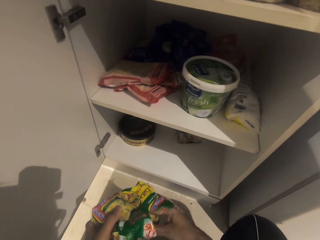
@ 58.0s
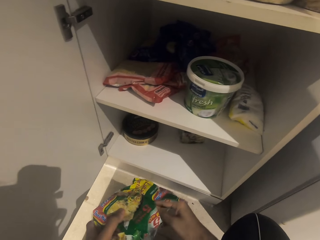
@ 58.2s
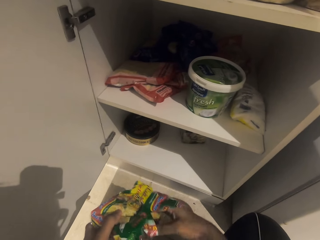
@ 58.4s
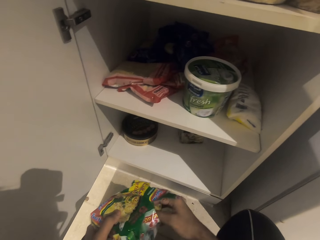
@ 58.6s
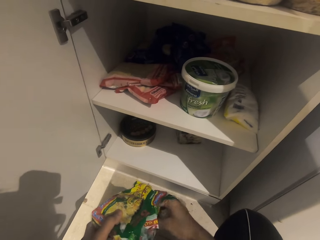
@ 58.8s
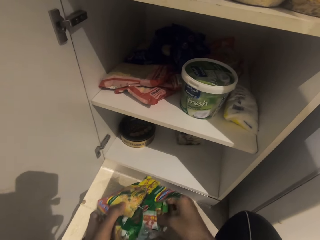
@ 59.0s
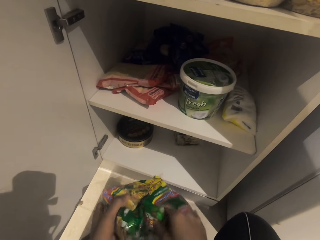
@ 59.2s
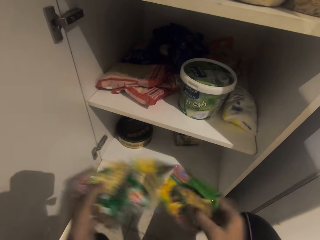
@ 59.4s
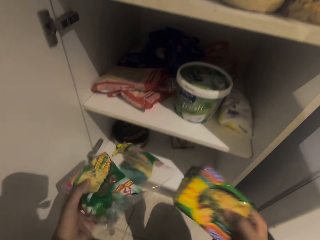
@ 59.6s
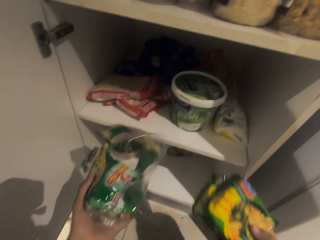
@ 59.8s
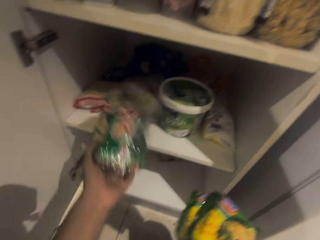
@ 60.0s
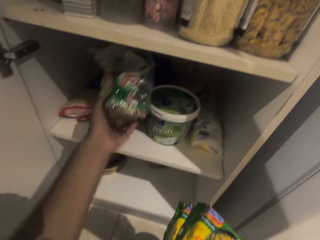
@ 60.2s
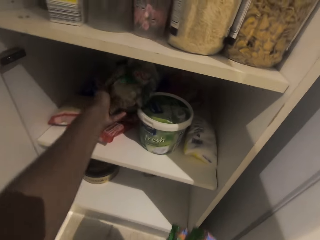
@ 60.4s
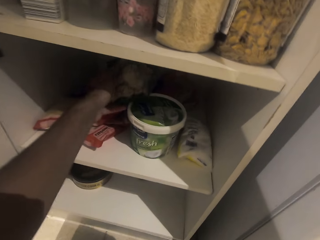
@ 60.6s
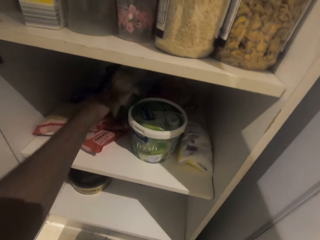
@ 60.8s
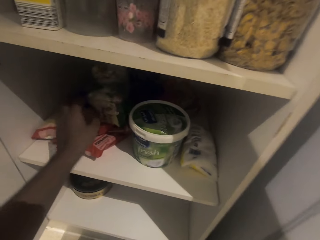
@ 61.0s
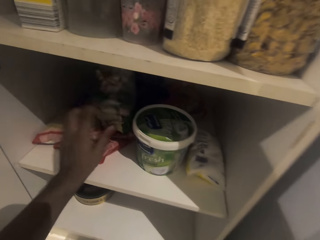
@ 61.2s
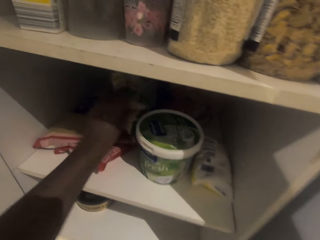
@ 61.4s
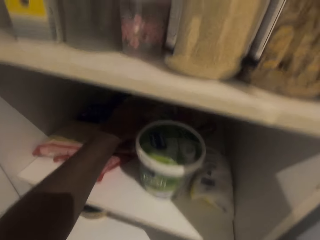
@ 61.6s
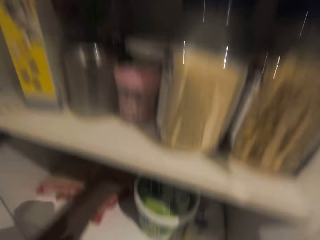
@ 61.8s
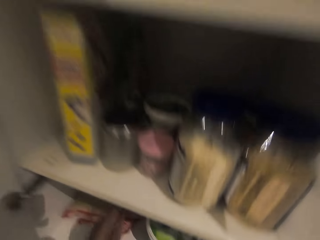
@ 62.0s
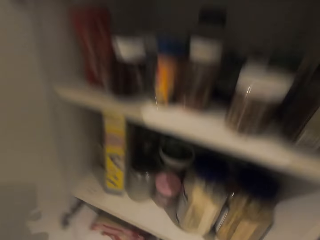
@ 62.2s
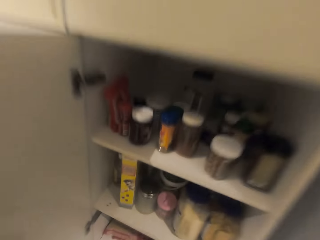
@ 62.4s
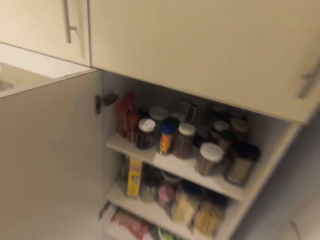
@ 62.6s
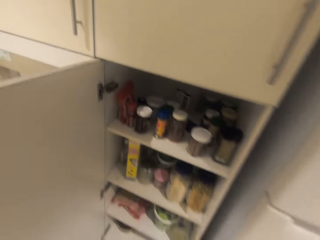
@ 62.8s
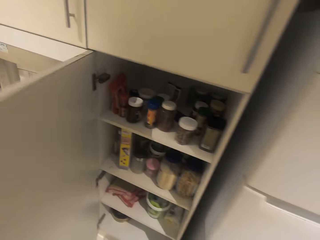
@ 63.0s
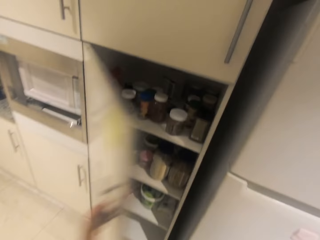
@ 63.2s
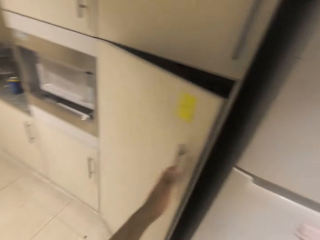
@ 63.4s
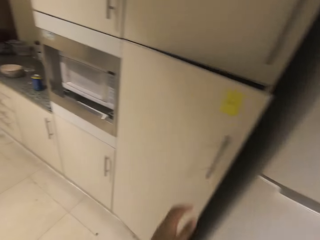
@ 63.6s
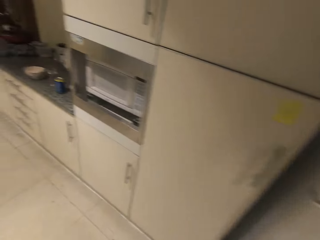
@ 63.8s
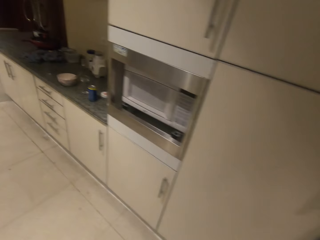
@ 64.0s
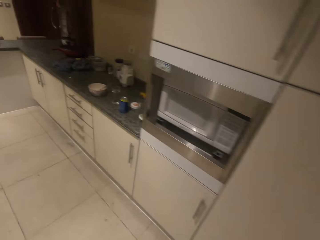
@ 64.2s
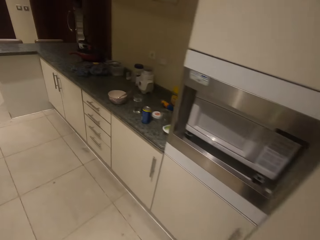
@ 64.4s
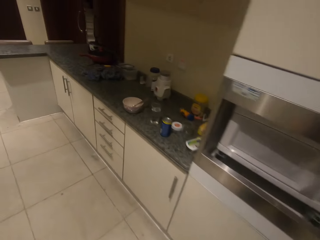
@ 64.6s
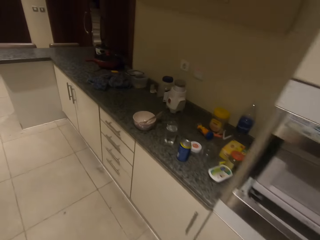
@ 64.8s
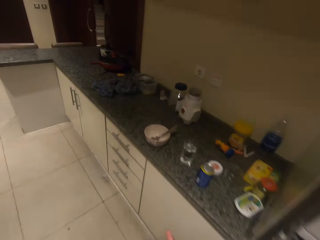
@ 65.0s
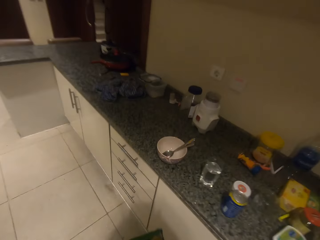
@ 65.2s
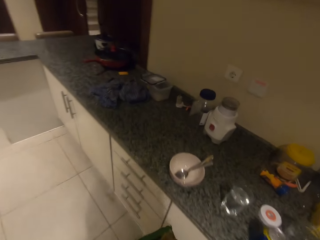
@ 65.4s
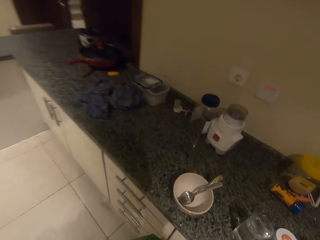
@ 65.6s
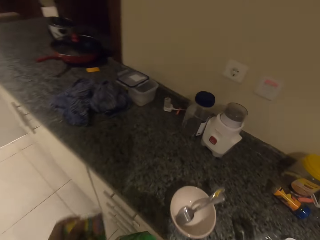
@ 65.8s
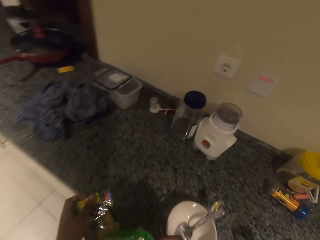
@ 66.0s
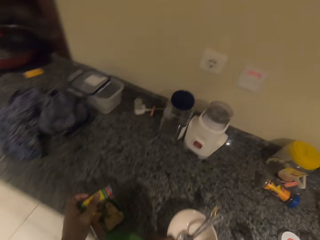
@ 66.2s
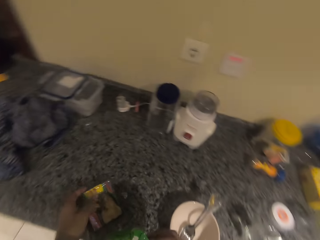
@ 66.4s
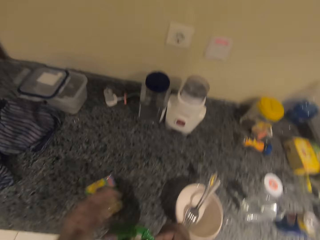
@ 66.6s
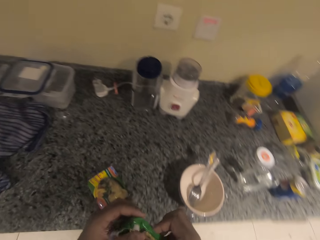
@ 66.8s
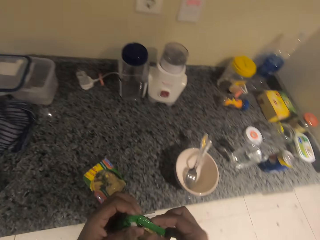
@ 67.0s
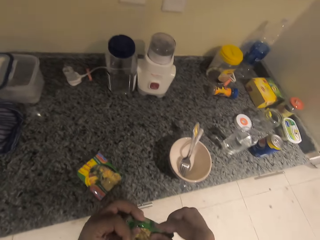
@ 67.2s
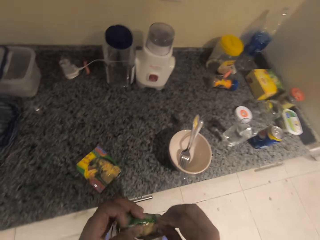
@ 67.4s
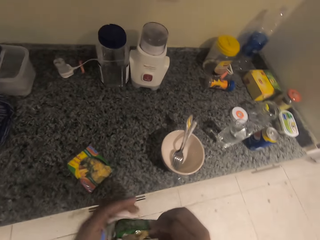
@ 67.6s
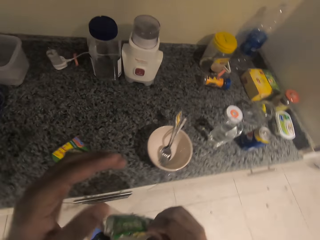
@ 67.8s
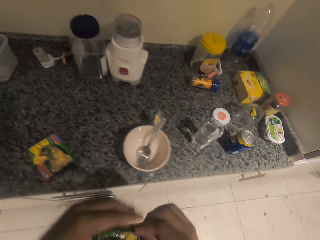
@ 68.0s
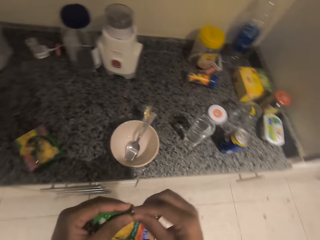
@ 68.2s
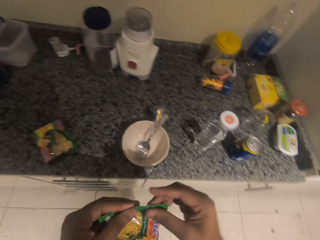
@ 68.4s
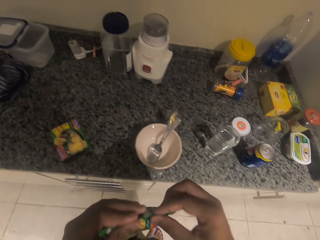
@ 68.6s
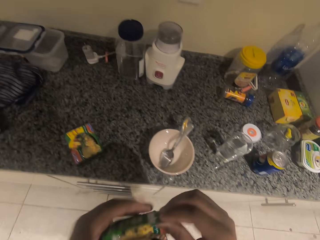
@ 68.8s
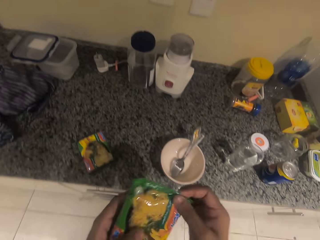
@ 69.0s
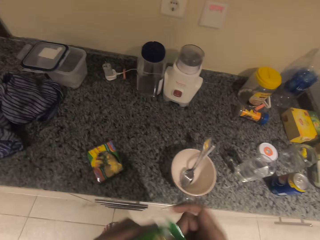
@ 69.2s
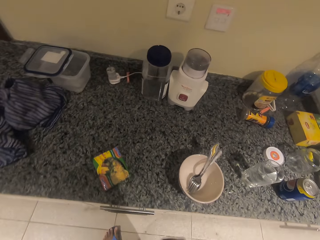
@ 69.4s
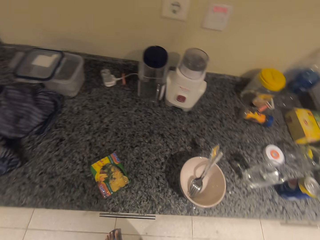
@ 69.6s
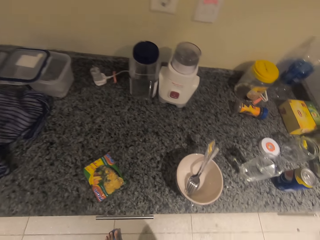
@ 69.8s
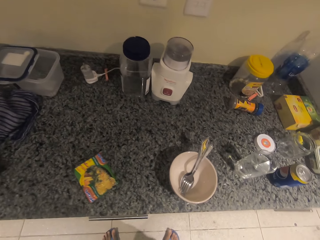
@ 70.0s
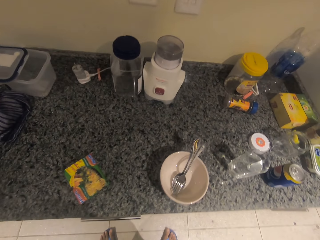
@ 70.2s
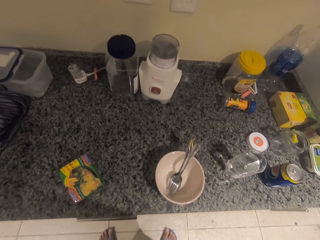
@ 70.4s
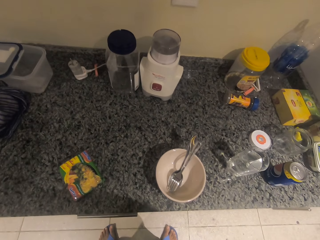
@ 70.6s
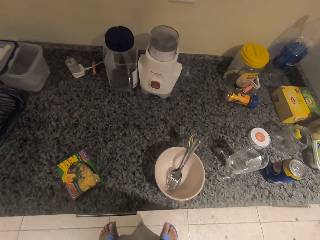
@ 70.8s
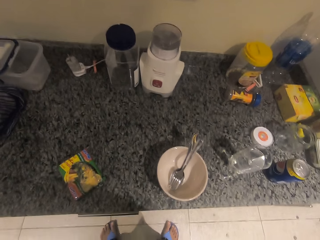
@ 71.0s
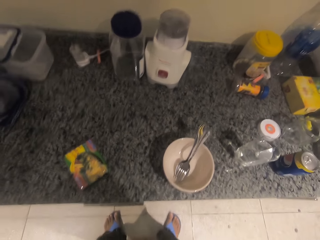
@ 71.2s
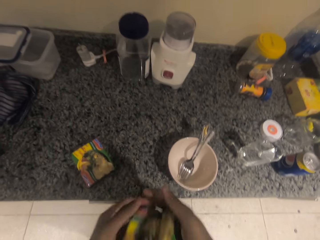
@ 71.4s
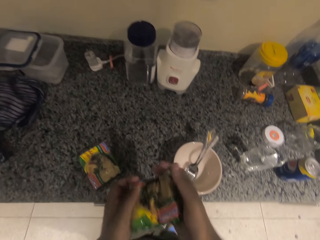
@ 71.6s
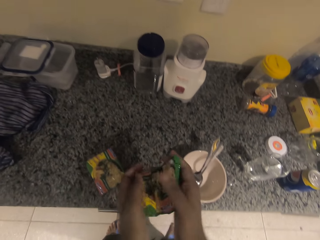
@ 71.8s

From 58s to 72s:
The camera wearer removes the noodle from the polythene. They take two pieces of noodles. They return the remaining noodles in the cabinet or drawer. They close the drawer. They put a noodle piece on the kitchen counter. They crush the noodle packet.

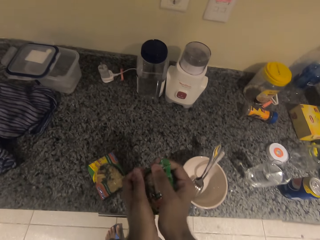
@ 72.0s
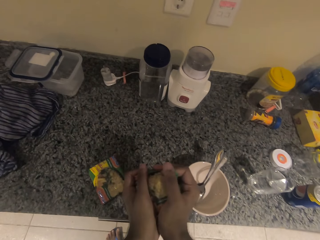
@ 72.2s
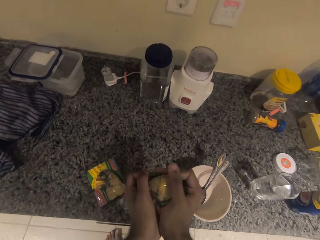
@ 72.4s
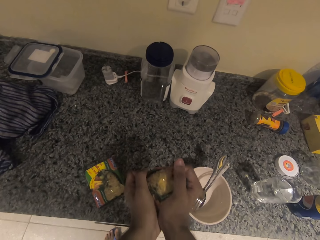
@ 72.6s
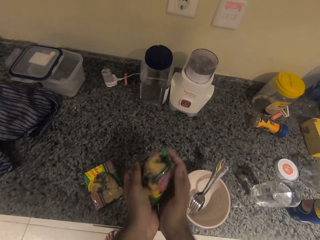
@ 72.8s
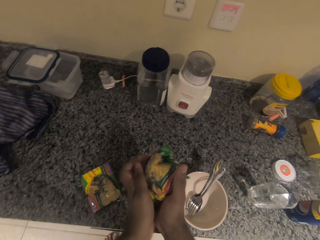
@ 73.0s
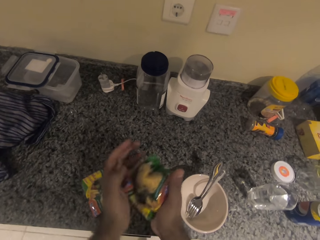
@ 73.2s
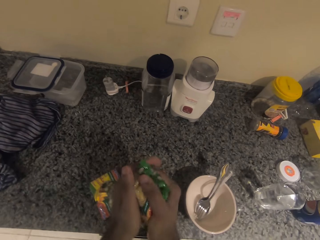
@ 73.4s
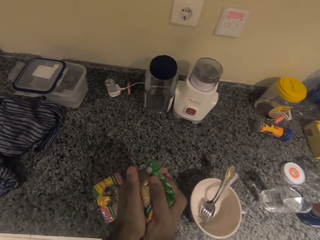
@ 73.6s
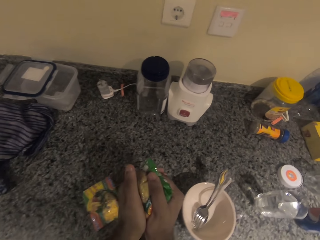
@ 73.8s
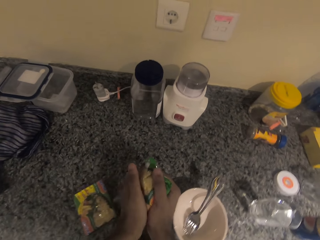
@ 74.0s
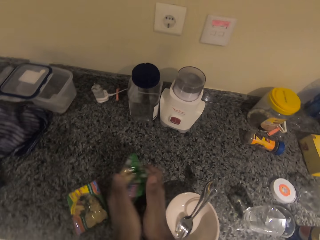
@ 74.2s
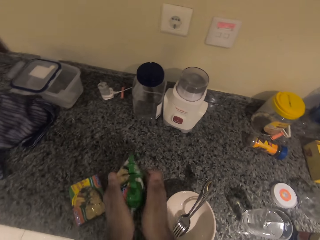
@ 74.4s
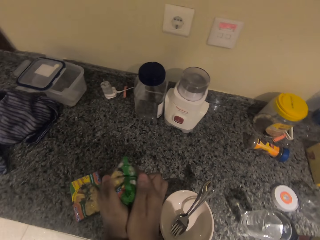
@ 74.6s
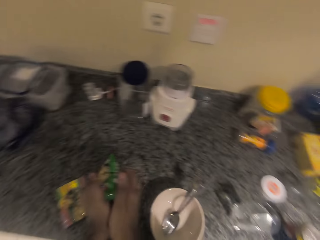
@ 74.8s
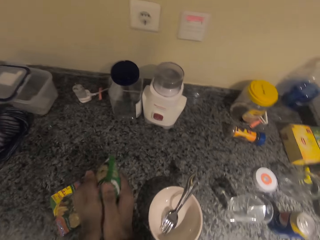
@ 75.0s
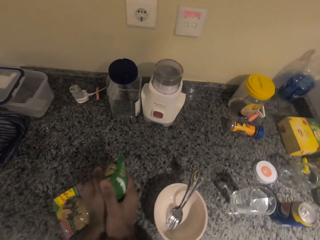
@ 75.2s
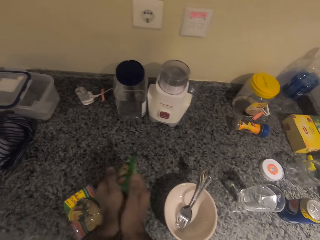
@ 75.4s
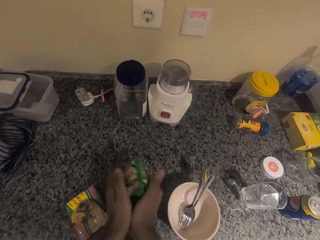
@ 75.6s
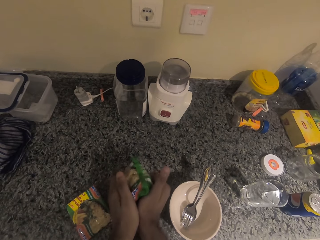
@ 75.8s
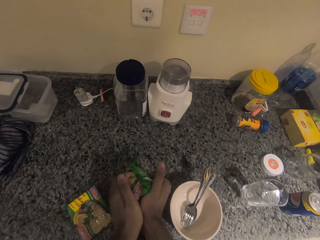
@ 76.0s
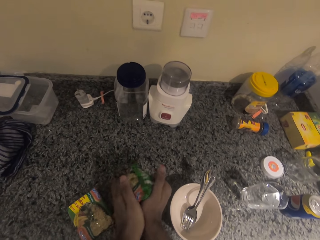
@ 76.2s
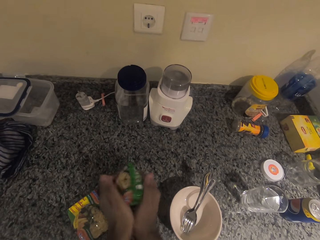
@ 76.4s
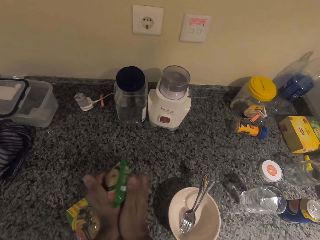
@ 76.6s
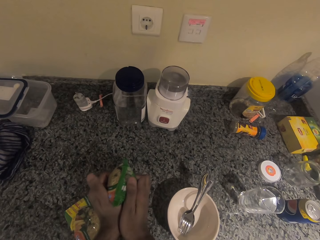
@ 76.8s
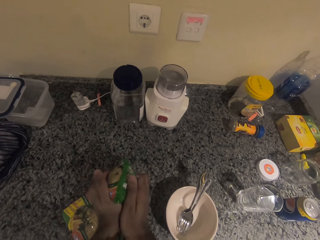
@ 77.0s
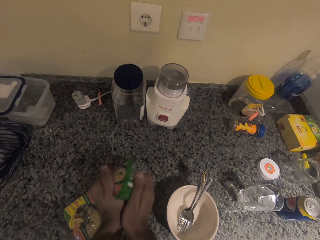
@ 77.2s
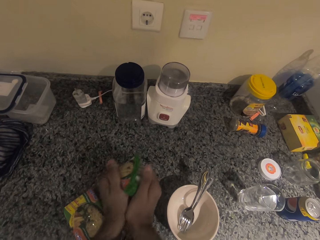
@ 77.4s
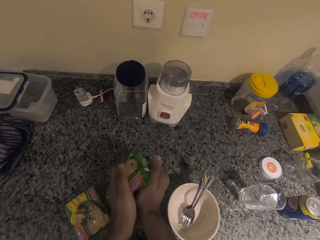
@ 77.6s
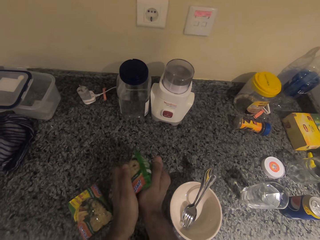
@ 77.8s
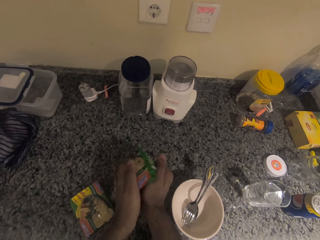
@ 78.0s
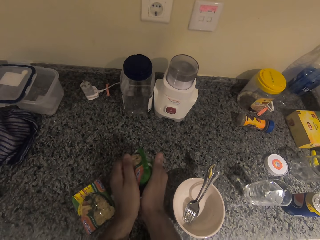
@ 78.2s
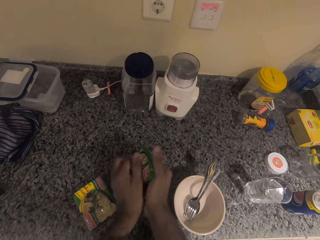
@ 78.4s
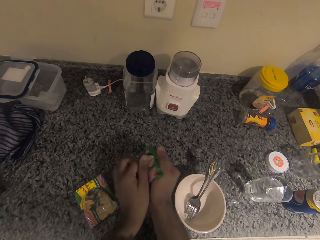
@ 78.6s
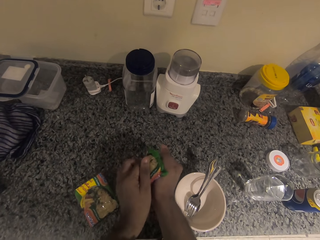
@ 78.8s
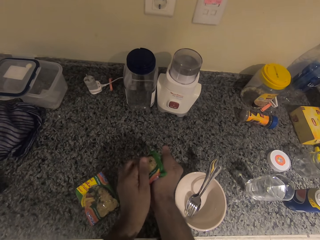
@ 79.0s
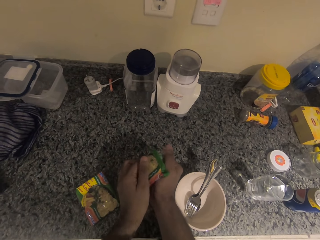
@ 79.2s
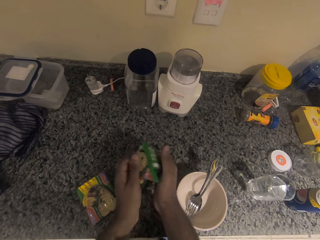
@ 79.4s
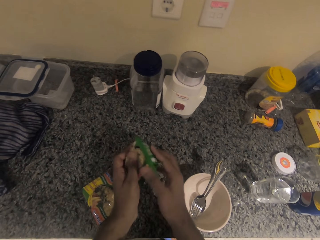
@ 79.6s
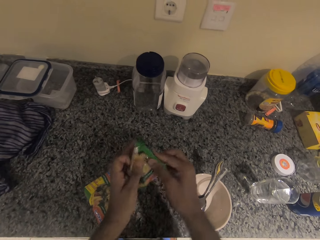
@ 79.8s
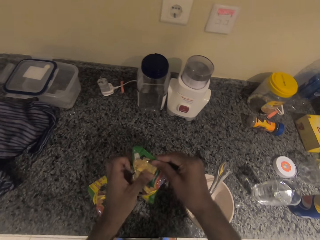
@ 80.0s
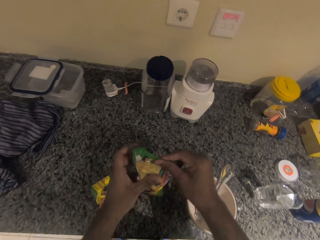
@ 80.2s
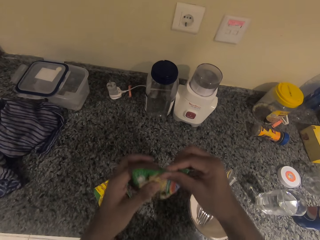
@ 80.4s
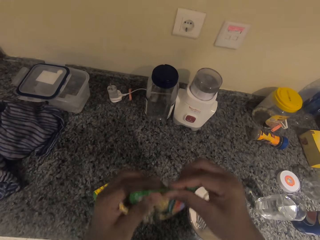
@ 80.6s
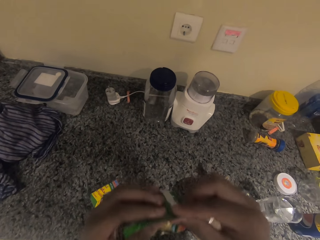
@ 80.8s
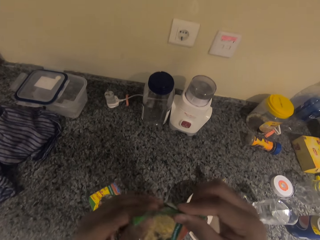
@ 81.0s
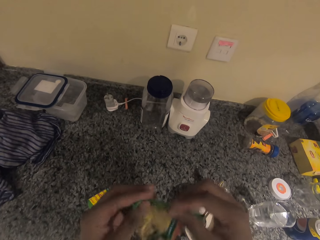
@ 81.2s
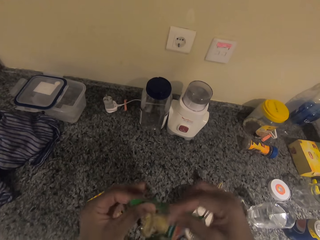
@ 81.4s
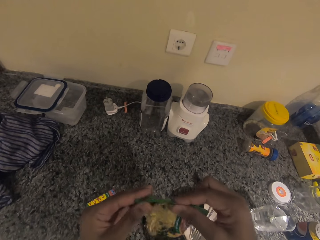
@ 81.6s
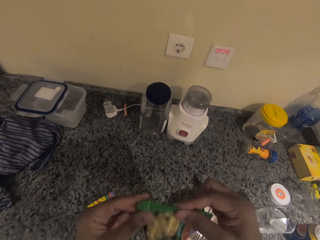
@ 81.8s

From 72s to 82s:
The camera wearer squeezes the noodles.
